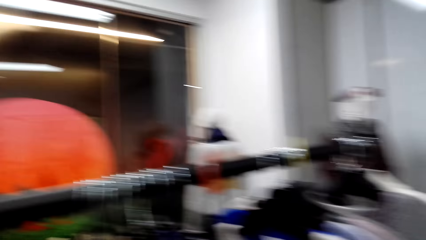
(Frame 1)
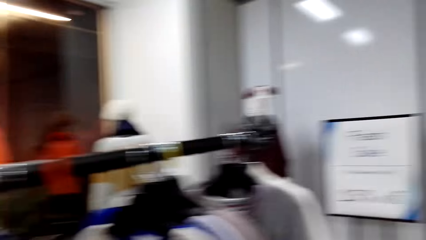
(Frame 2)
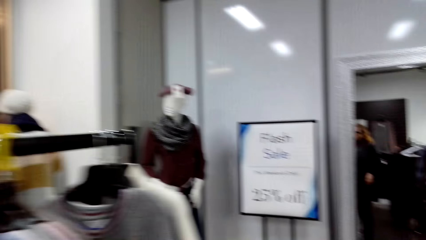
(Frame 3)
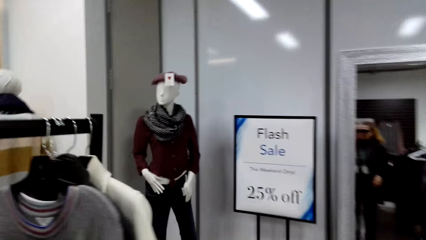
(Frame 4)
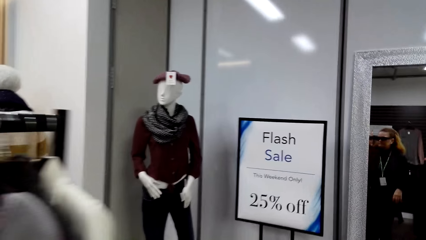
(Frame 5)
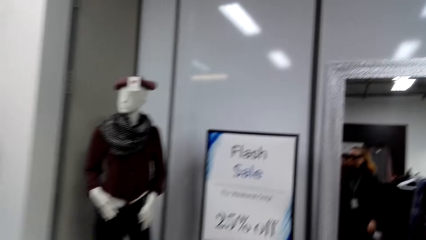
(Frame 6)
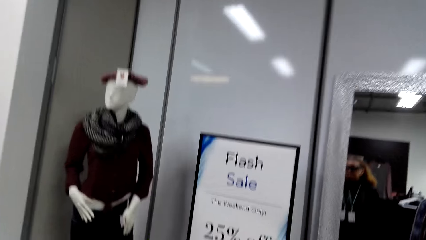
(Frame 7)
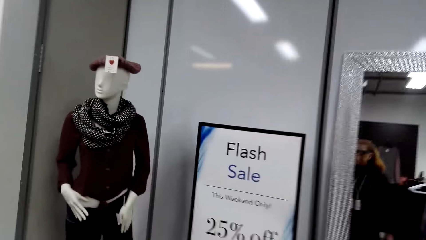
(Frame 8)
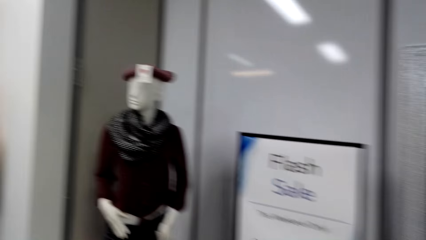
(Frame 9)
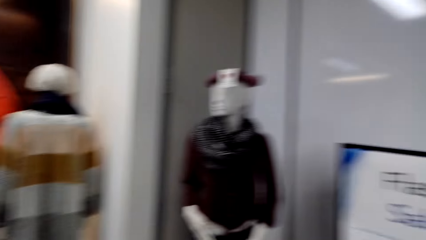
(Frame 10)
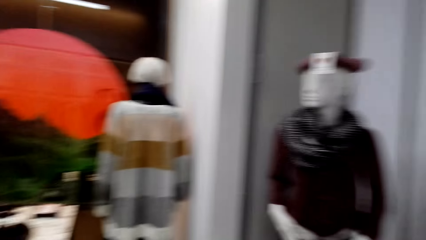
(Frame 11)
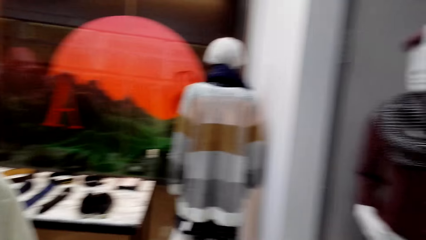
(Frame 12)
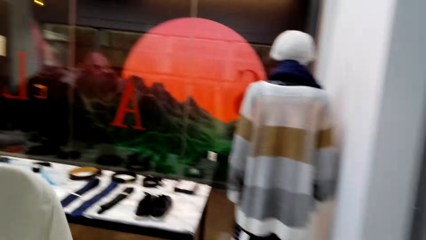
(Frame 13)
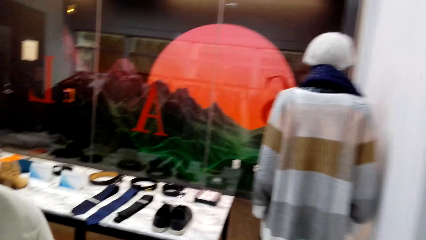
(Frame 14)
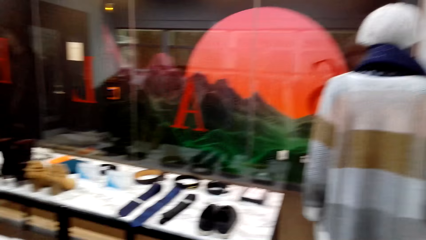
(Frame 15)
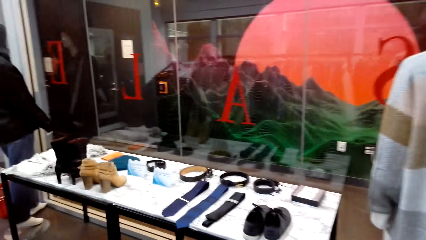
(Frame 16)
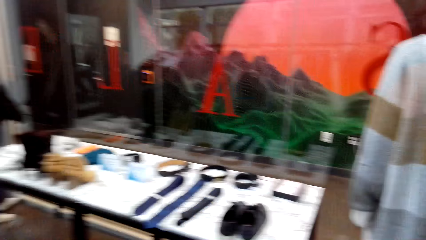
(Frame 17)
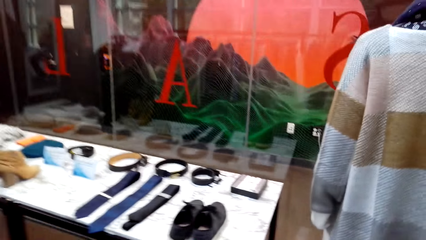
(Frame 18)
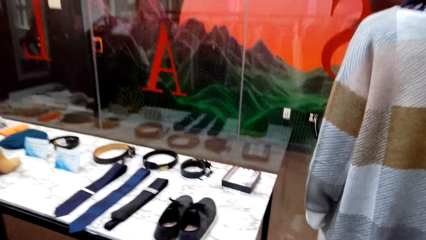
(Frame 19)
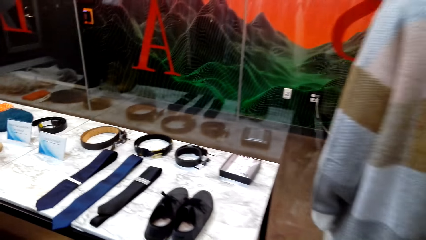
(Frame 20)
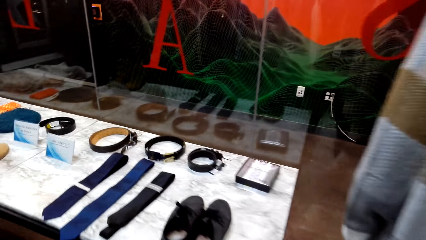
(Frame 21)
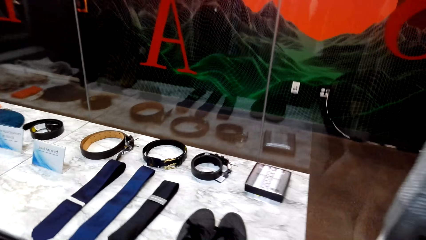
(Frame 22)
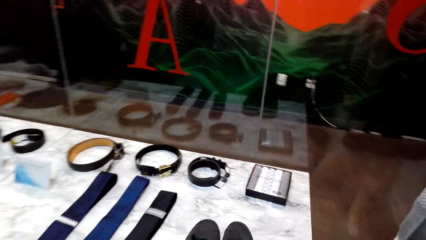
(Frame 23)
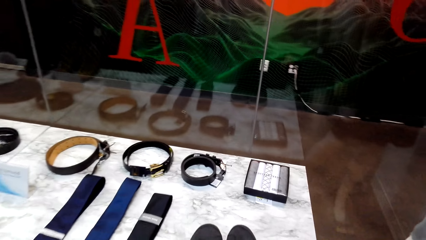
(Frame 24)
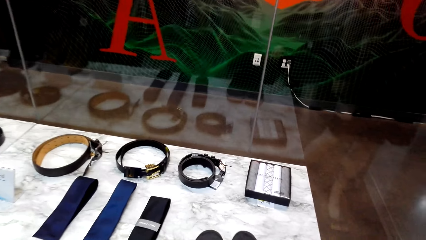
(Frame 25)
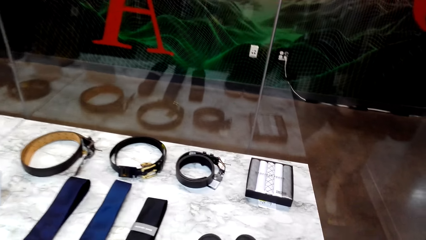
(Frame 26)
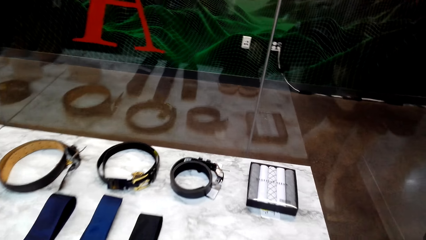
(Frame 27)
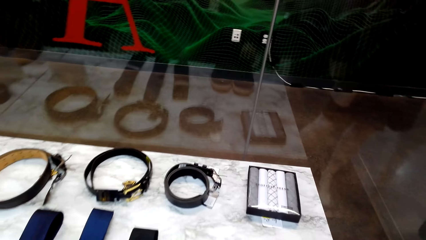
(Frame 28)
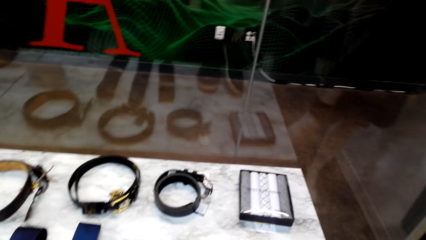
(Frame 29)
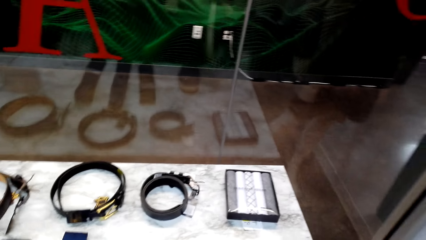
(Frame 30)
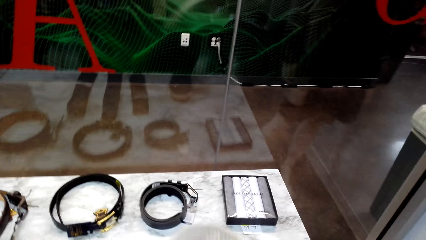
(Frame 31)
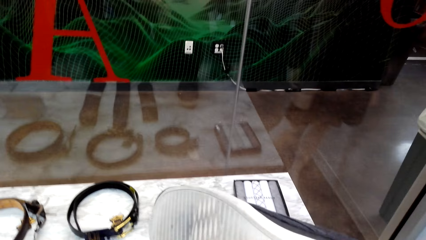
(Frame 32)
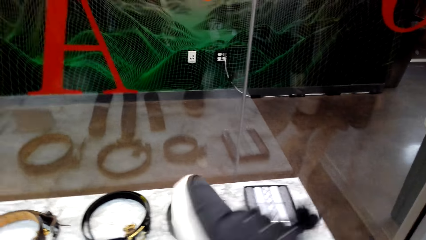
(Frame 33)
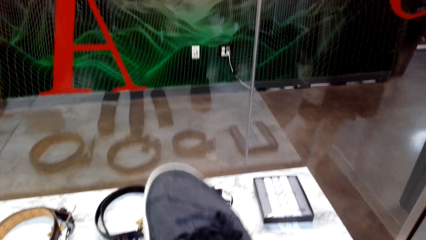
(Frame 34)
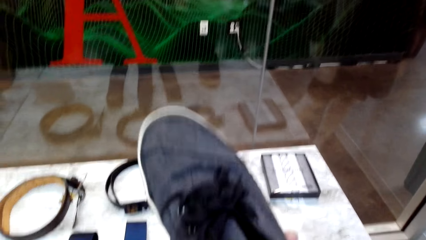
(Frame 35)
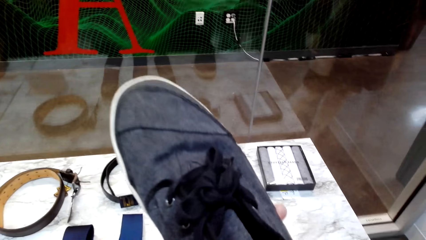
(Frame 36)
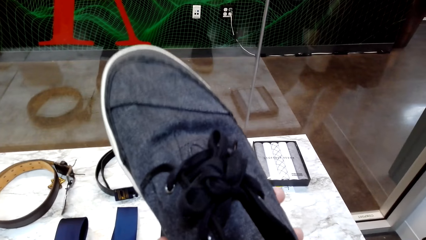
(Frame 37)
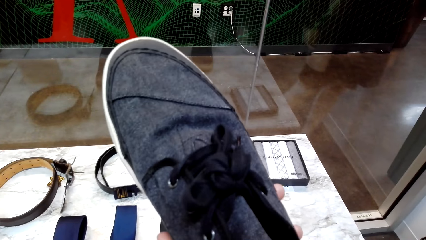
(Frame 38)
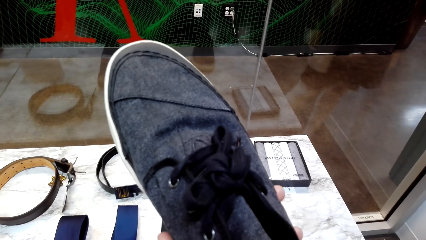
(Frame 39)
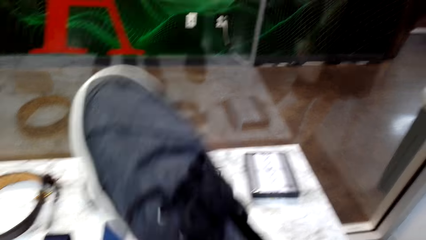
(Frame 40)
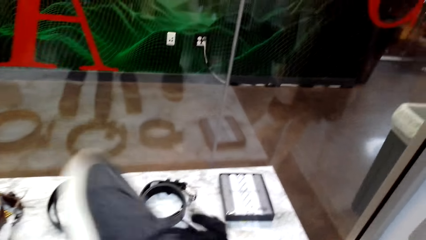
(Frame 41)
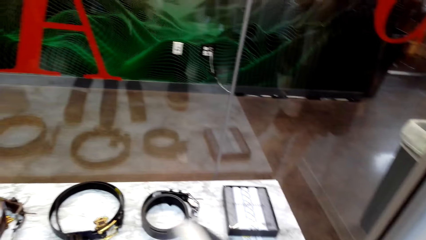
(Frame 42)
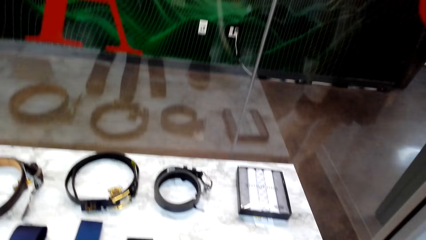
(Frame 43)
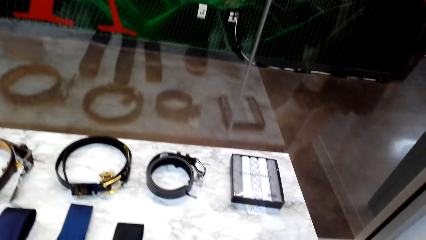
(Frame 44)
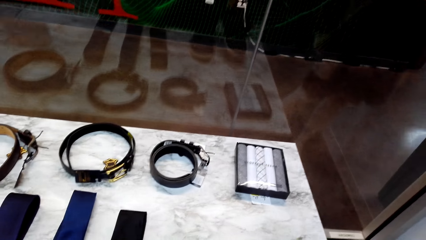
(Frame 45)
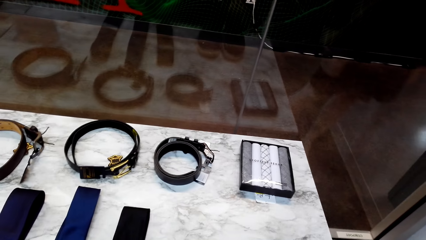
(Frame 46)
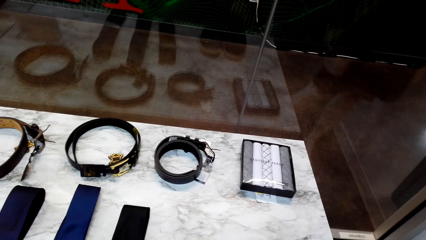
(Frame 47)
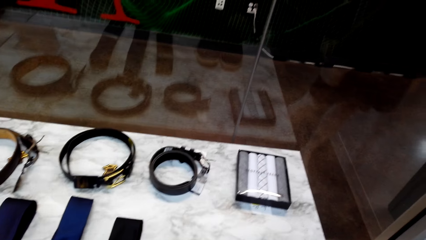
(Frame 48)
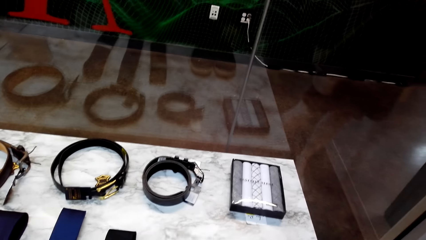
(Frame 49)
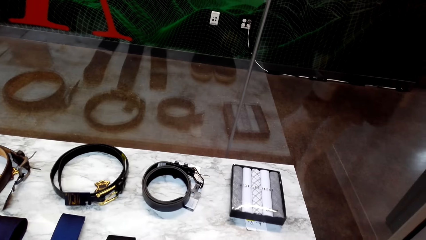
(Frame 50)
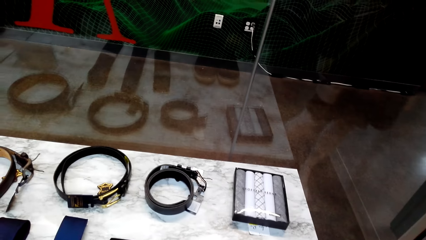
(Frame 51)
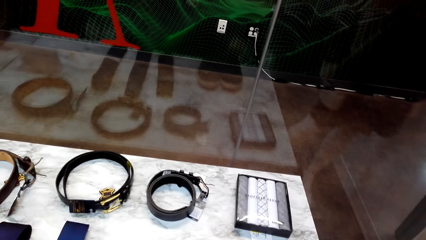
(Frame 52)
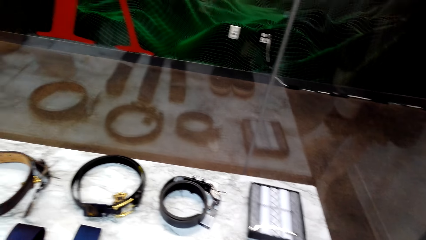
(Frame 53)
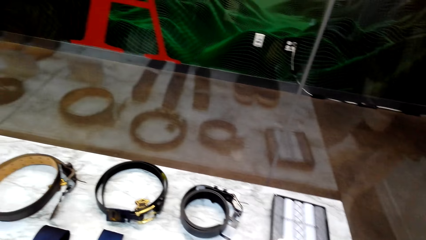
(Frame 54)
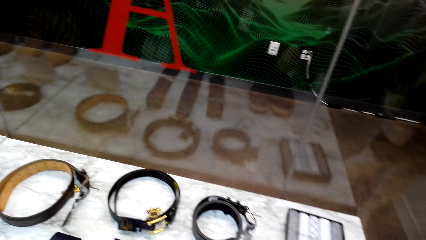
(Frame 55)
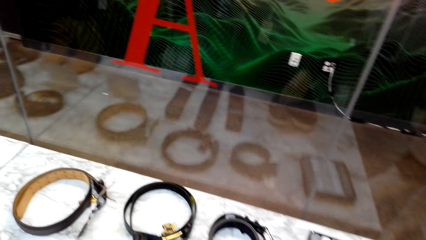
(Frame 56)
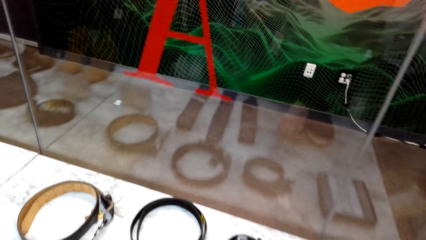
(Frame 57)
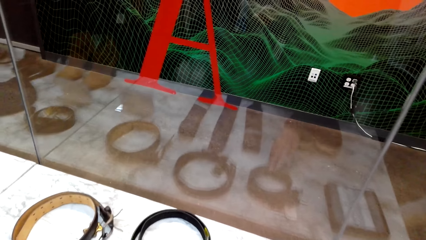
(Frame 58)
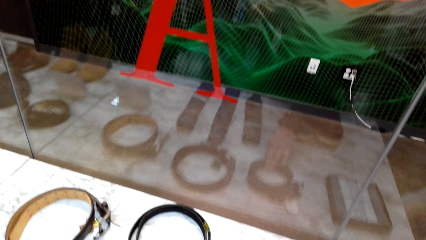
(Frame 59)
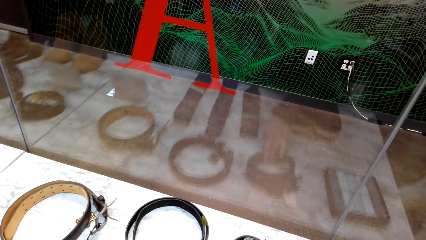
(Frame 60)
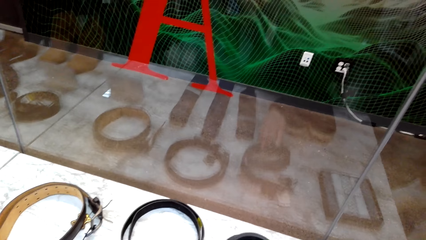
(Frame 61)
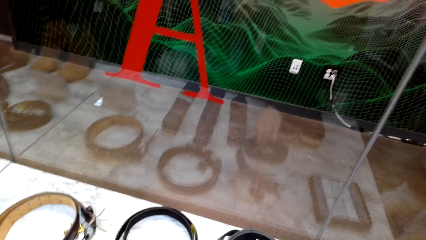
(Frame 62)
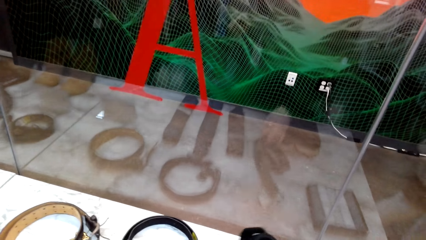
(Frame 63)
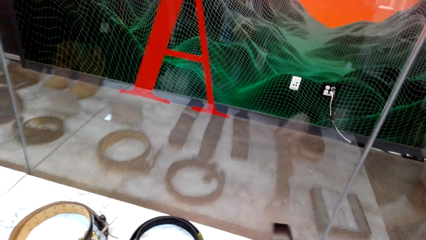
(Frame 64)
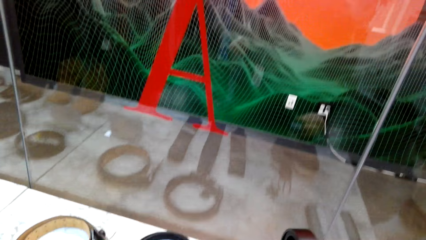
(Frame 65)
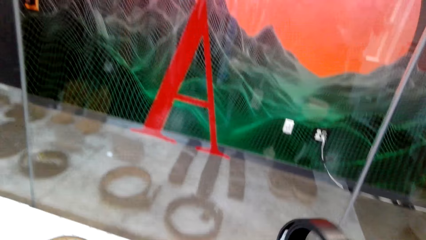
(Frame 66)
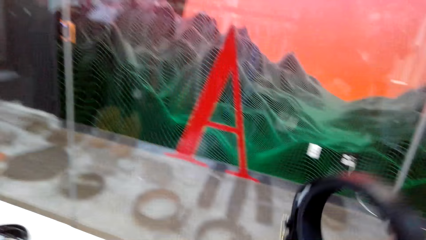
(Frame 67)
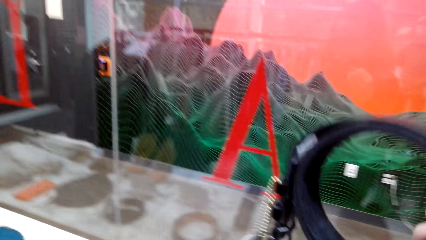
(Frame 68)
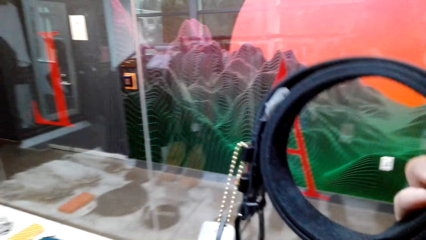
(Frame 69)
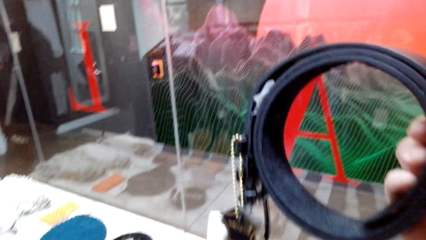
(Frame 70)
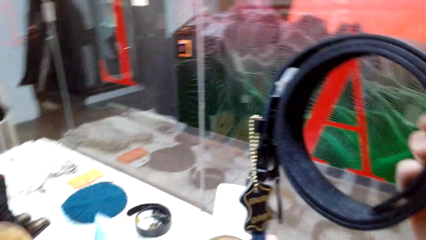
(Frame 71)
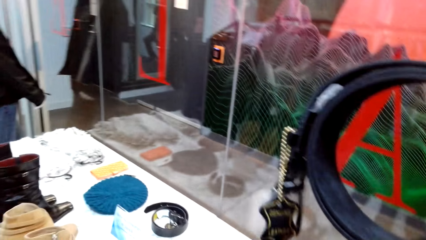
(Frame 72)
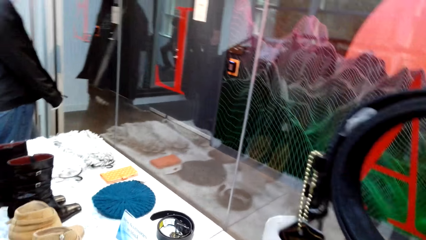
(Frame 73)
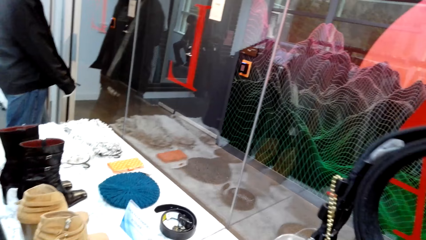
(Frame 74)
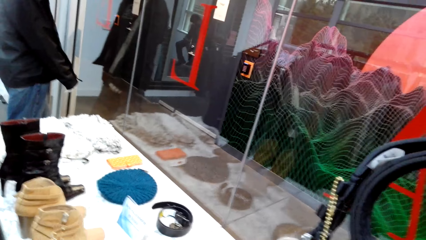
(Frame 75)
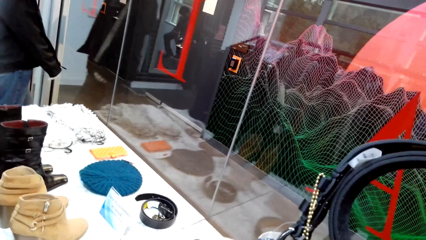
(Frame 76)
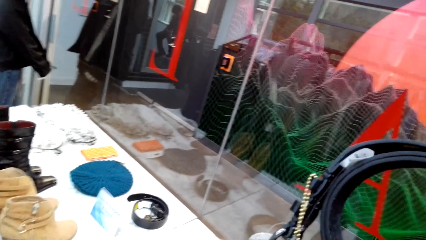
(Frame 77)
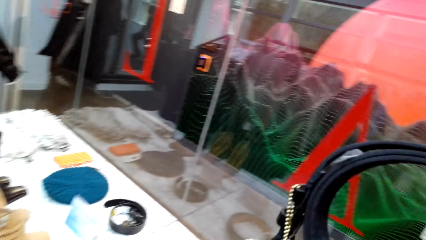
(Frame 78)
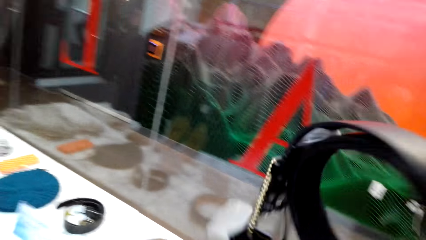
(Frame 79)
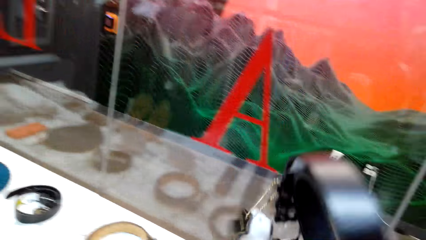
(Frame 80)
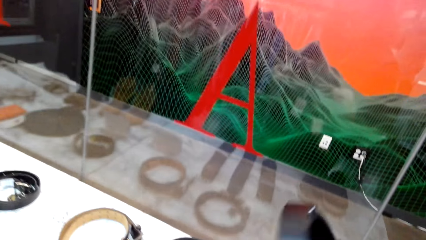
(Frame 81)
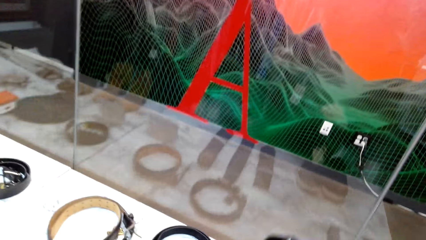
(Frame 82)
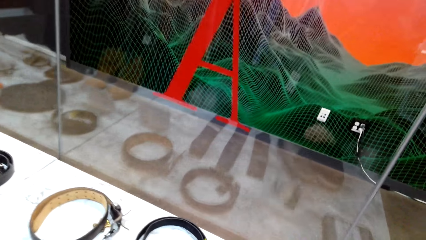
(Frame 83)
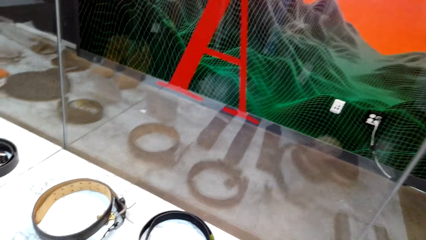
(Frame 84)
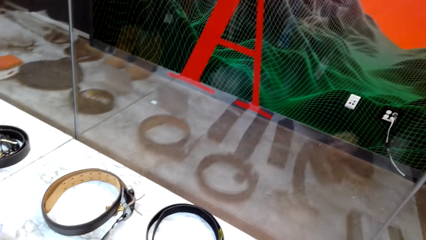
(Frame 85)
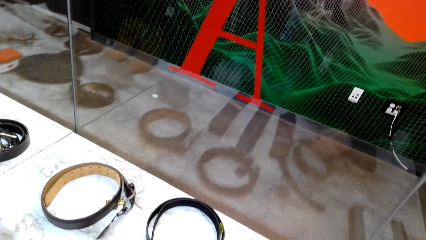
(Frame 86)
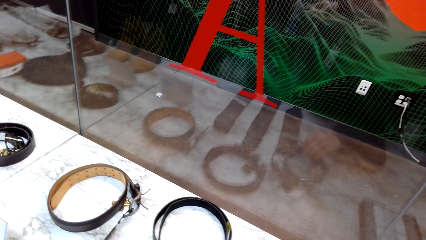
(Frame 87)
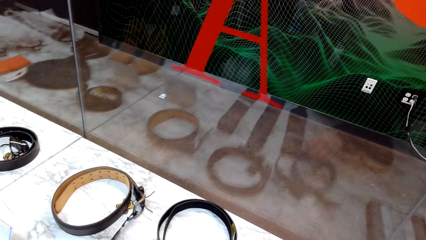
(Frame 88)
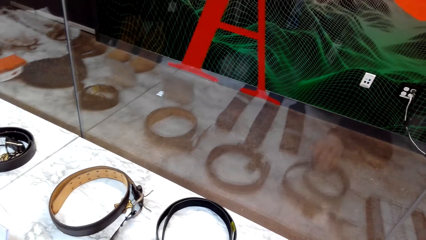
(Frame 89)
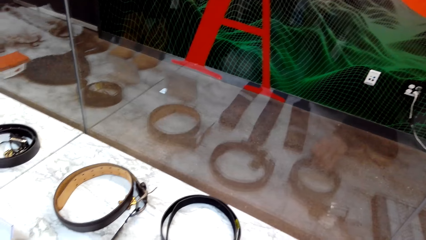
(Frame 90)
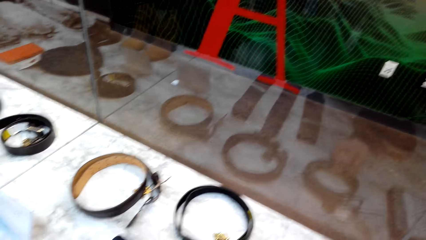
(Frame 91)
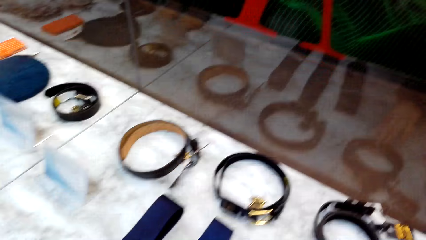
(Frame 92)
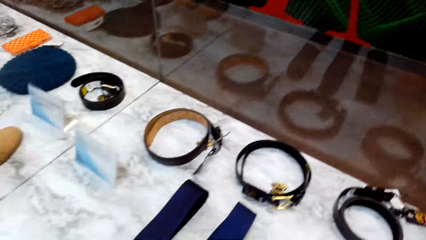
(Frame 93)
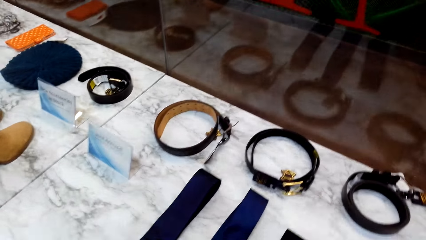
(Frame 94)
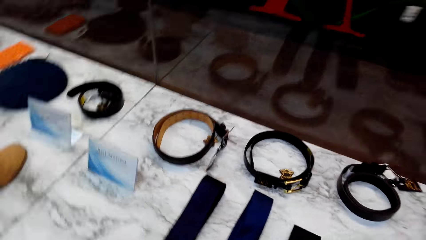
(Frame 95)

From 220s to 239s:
The camera wearer walks around in the clothing store. They look at the belts. They pick up a shoe on the display table. They look at the shoes. They place the shoe on the display table. They pick up a belt on the display table. They hold the belt in the store. They place the belt on the display table.
